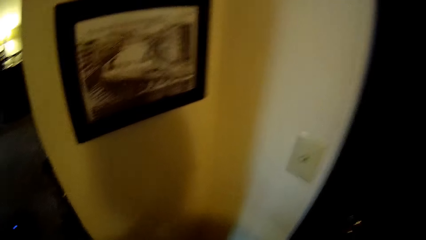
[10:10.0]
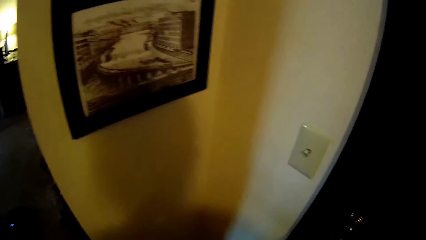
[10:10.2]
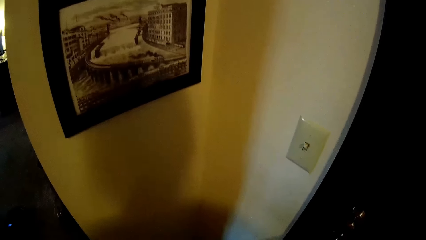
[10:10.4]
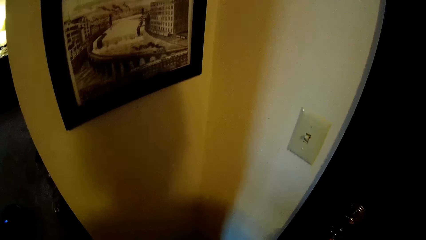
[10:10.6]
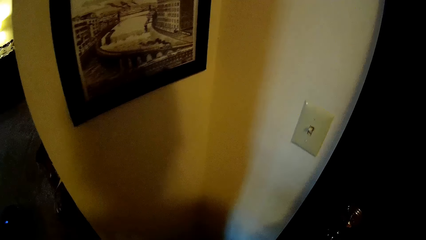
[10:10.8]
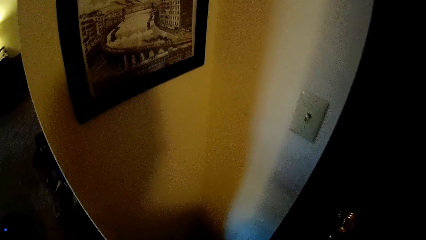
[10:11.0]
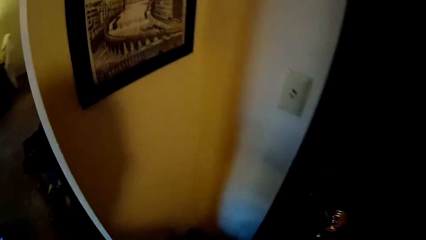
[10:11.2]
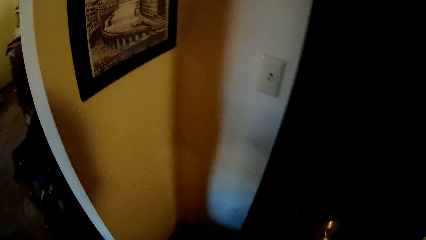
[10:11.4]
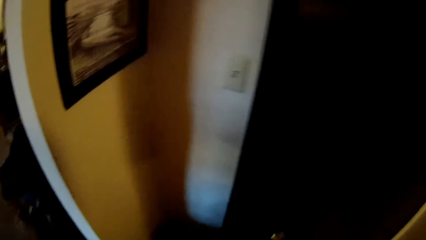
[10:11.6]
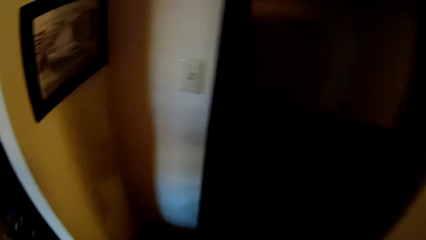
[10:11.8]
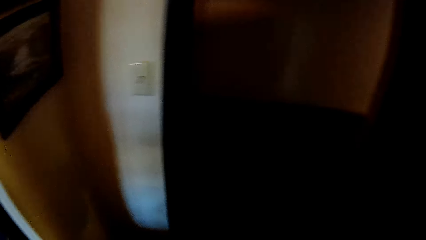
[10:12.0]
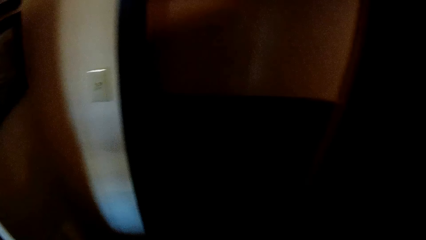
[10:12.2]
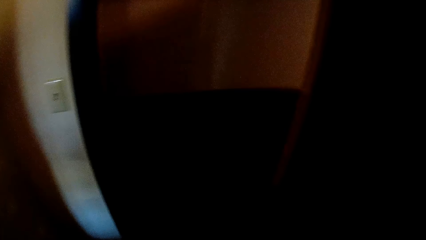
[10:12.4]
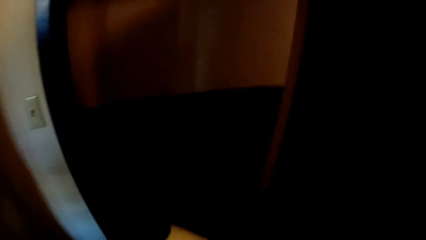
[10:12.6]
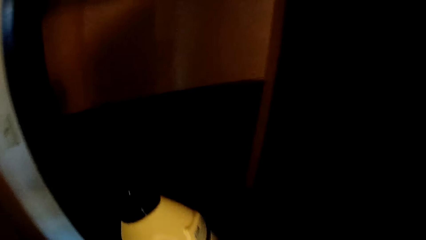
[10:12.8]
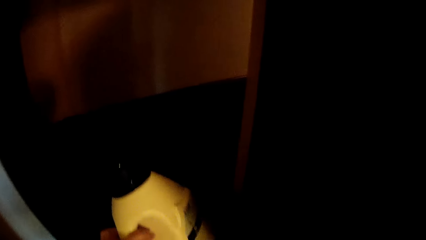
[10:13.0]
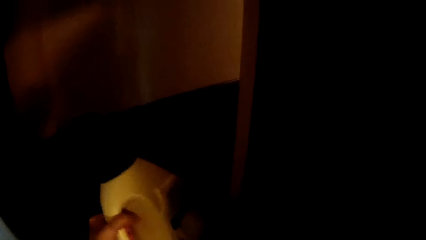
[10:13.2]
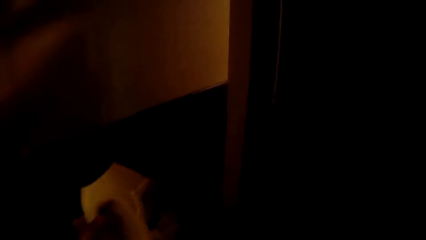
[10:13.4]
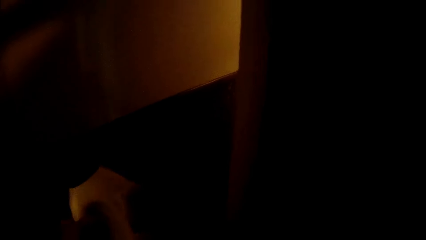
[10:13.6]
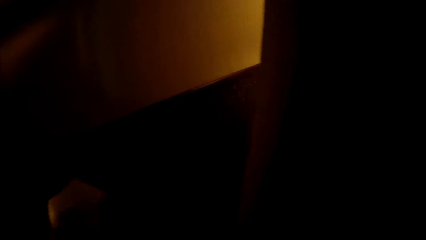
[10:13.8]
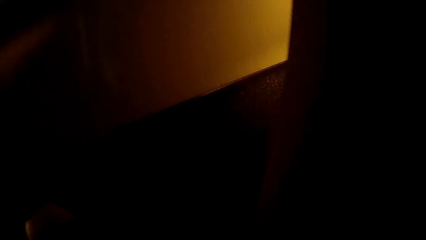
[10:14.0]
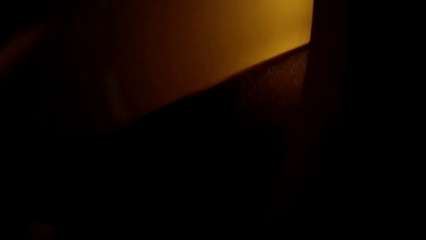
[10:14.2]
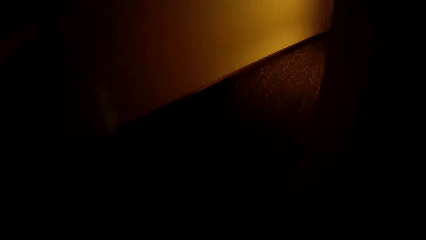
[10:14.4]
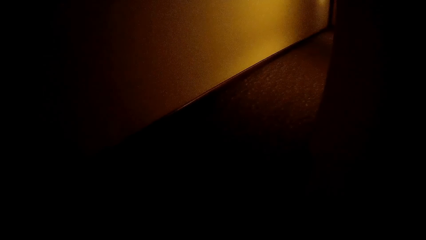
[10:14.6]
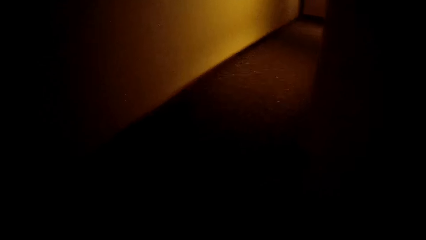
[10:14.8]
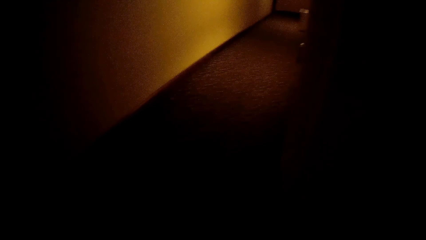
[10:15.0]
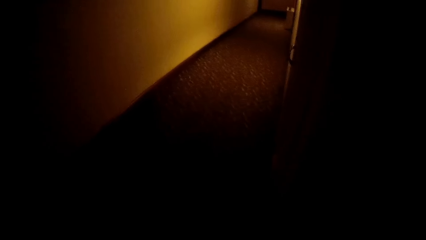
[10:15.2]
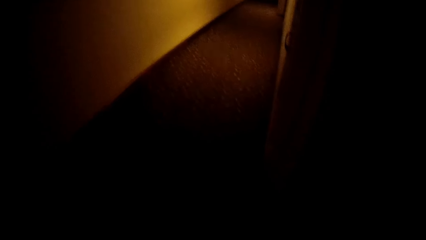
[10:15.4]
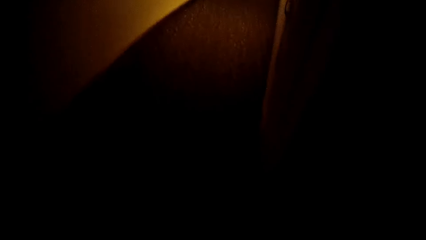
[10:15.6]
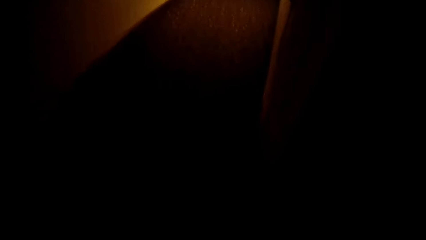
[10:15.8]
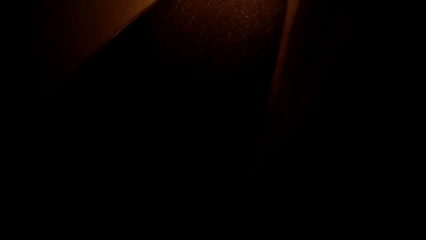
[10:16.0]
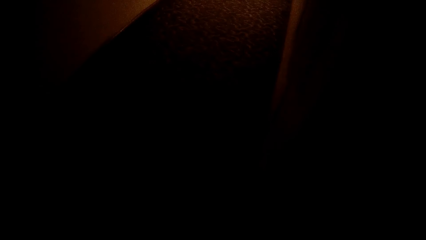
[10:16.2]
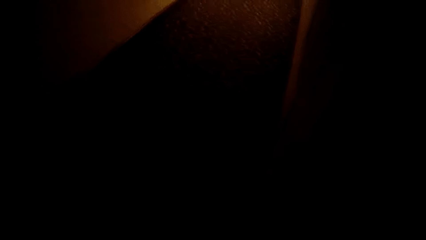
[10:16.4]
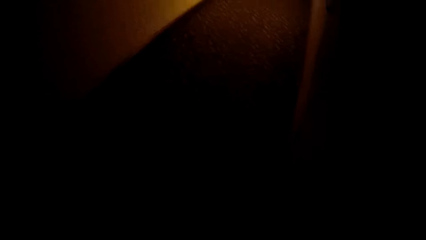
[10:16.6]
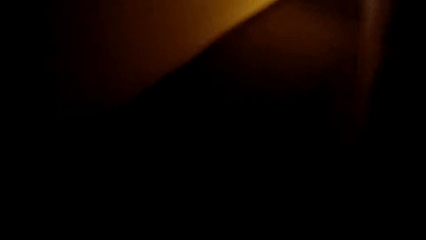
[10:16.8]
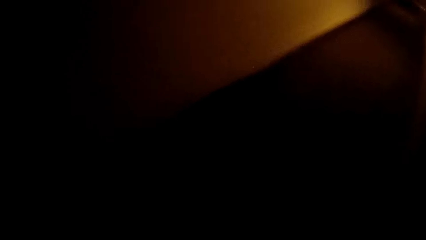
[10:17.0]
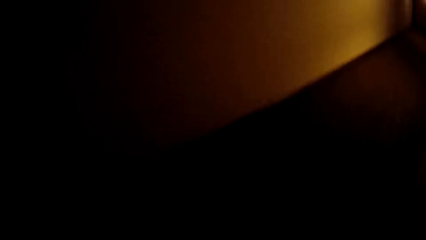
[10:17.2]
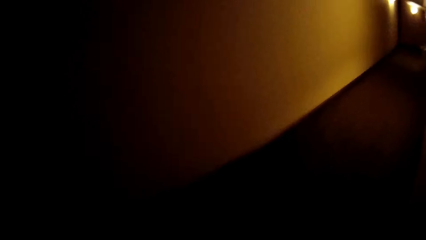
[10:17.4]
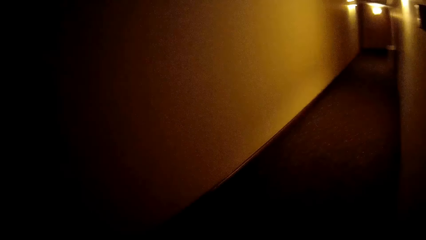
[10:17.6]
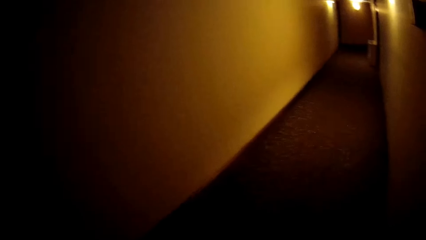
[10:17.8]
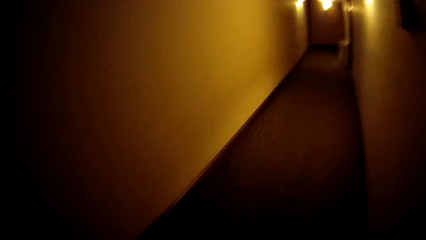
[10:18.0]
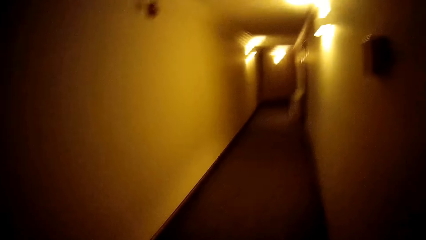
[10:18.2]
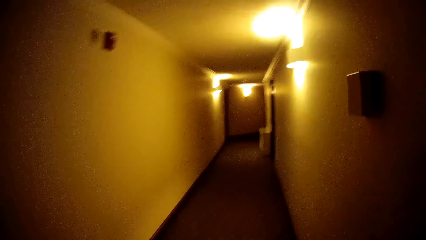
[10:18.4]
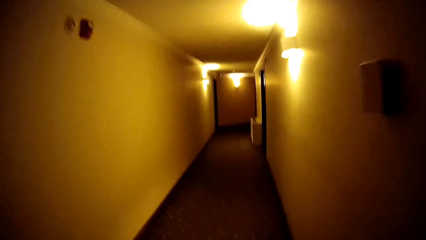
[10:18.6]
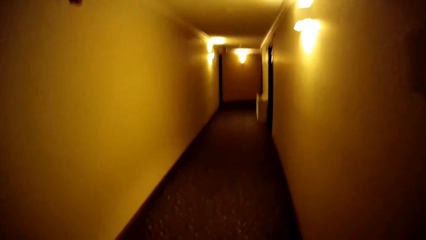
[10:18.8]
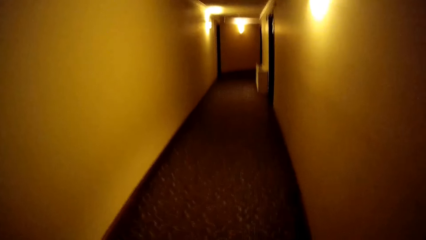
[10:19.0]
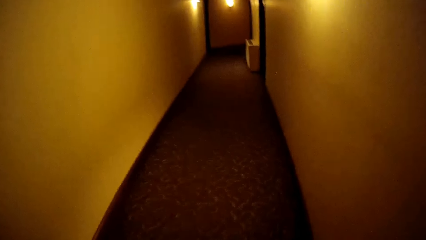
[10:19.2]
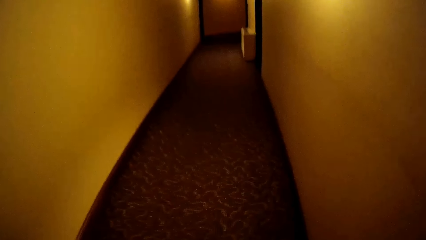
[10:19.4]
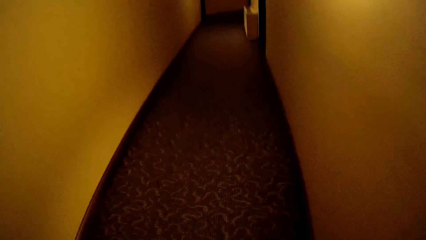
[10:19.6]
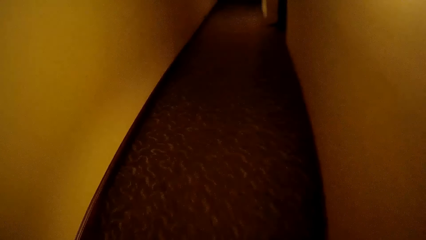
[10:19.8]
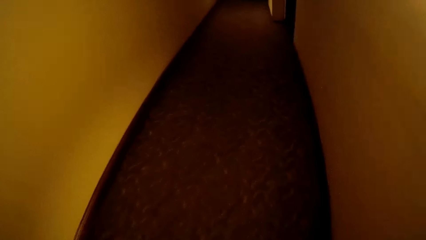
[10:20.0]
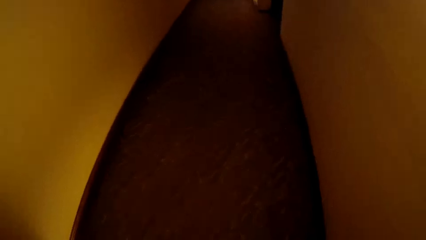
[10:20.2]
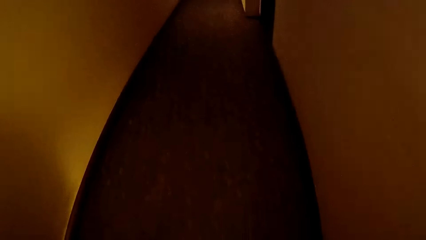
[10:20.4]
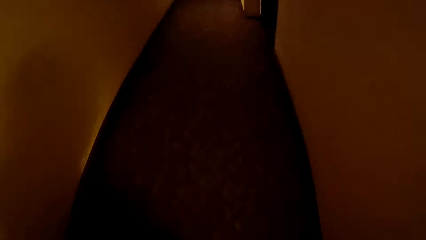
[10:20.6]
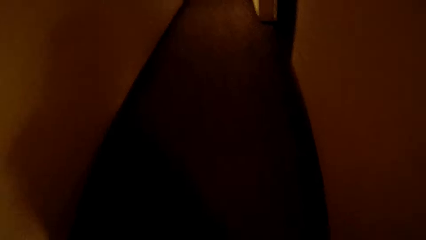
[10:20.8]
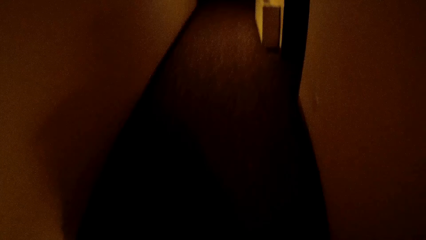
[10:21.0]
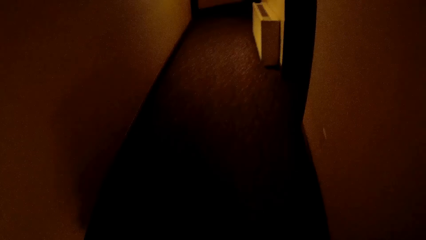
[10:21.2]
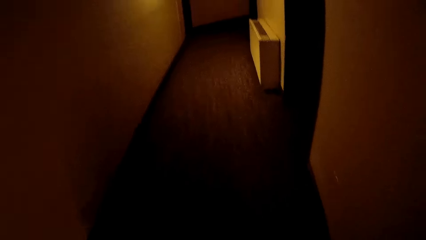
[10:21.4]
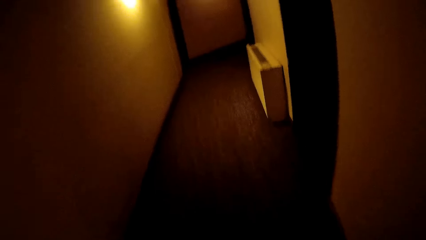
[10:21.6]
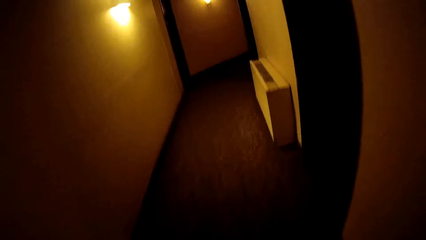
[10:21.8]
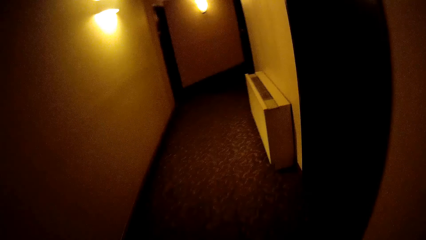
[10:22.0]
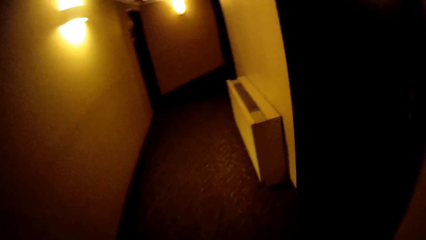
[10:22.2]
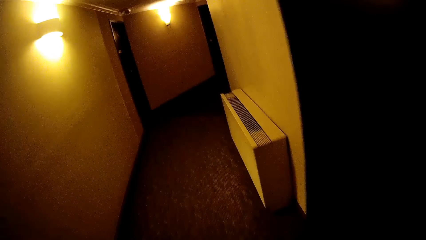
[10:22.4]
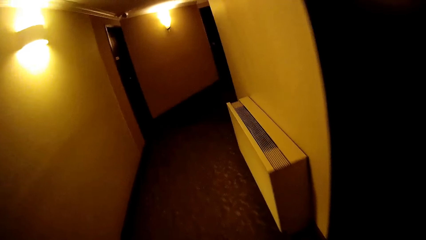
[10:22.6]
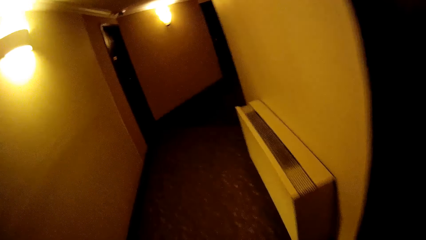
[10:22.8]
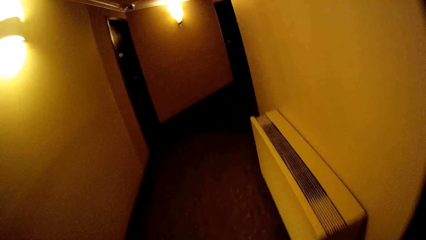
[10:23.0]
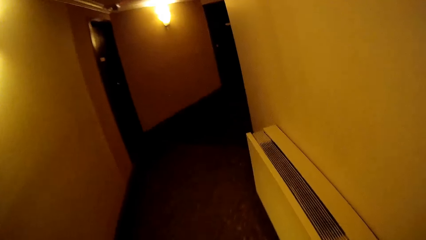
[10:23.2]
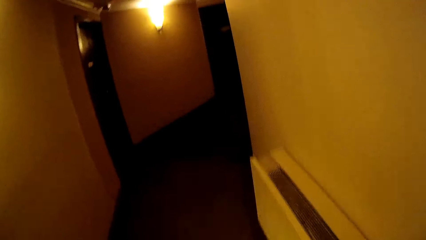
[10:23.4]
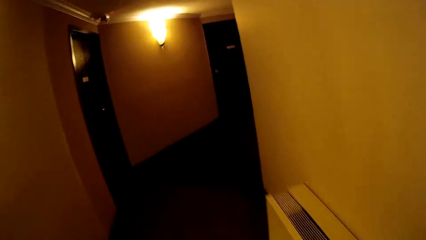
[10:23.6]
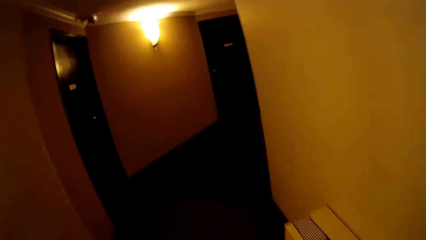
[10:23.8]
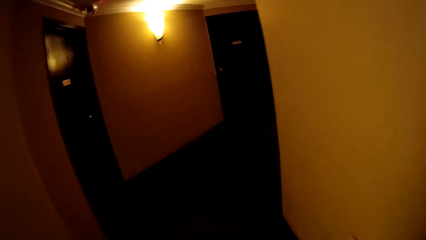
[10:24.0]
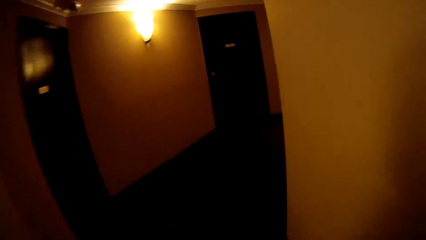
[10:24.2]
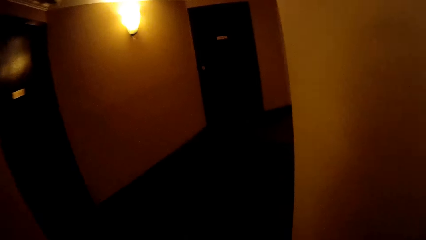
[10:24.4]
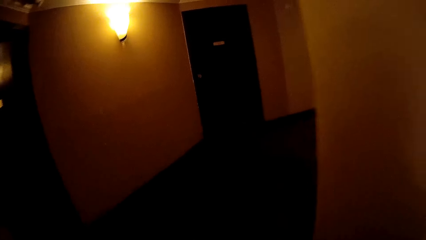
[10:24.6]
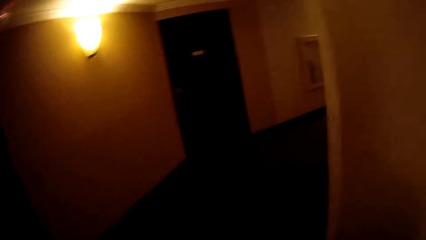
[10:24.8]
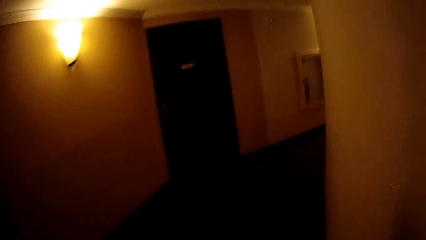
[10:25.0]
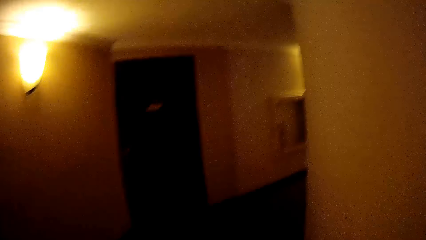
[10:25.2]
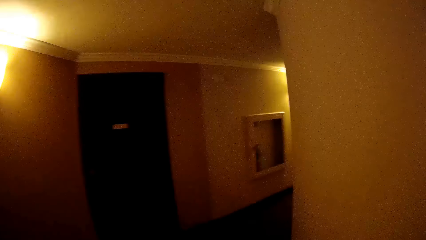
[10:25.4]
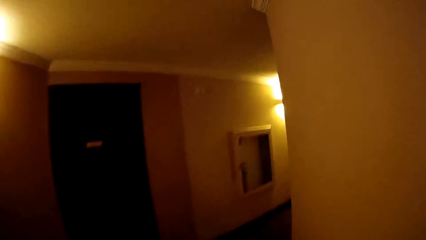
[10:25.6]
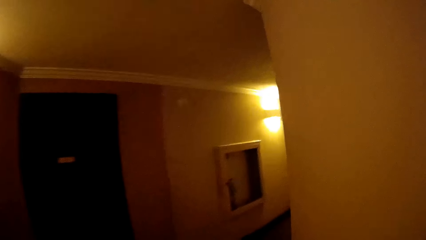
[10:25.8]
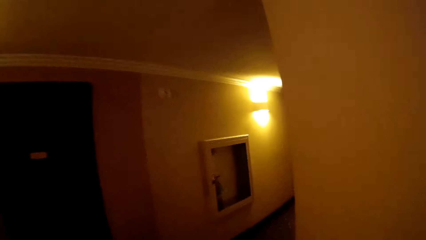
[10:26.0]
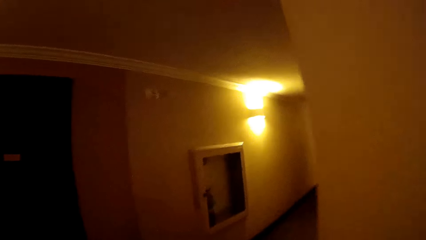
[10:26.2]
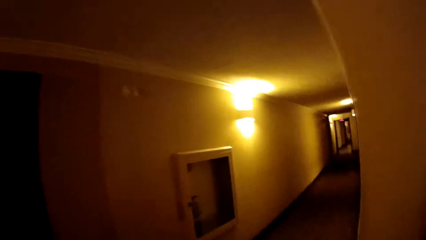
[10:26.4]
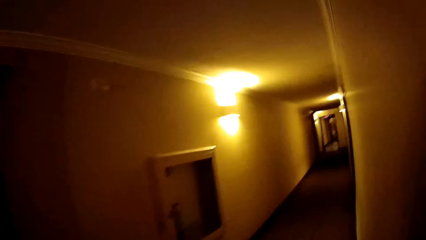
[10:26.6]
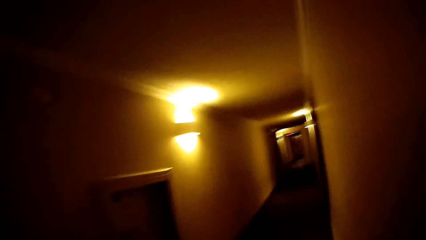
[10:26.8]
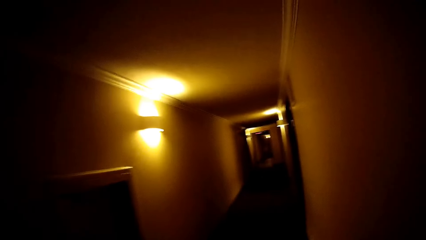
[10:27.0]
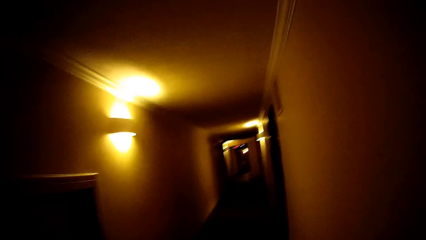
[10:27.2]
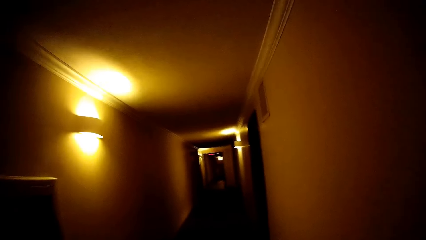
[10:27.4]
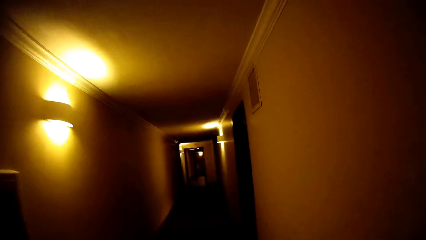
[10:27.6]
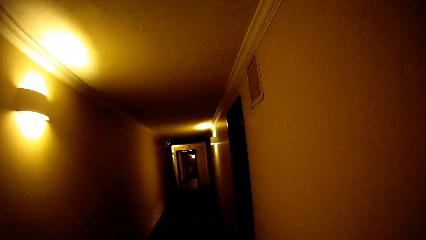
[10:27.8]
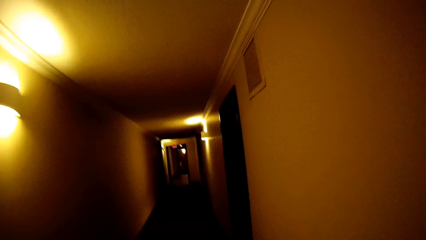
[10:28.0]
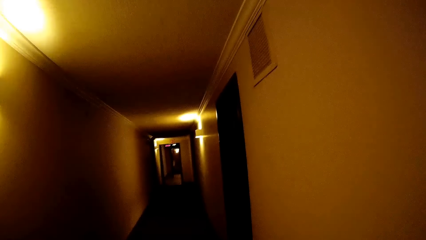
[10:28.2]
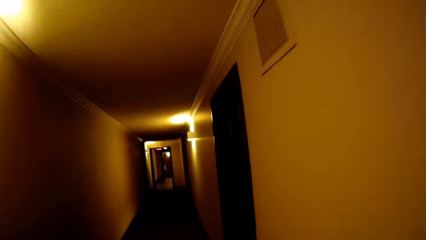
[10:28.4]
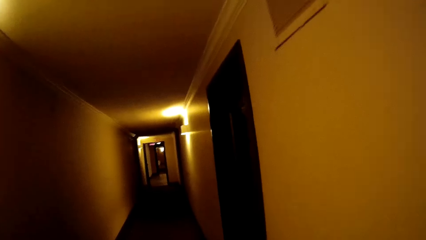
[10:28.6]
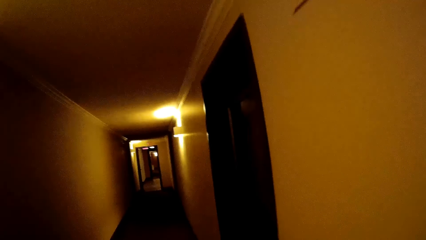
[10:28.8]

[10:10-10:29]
The camera wearer opens a door with her right hand. She walks in the house. She walks down a hallway.
